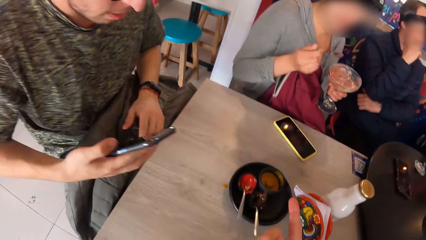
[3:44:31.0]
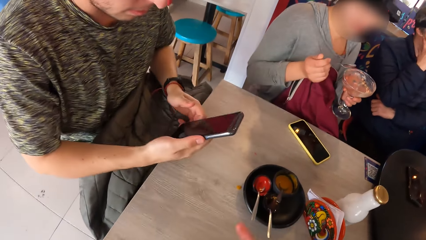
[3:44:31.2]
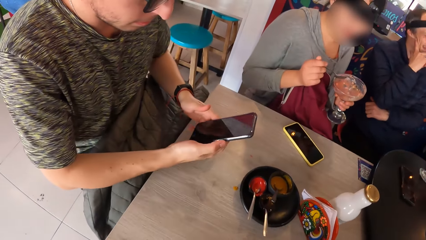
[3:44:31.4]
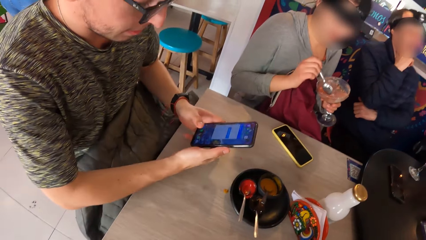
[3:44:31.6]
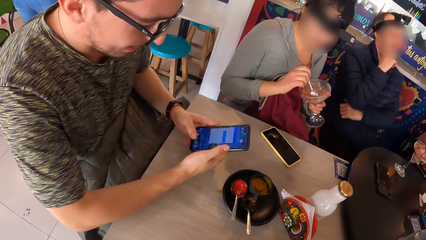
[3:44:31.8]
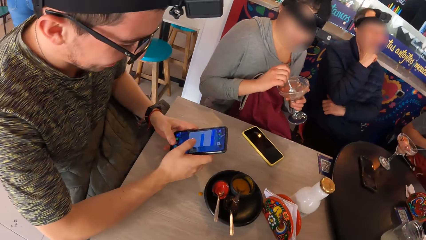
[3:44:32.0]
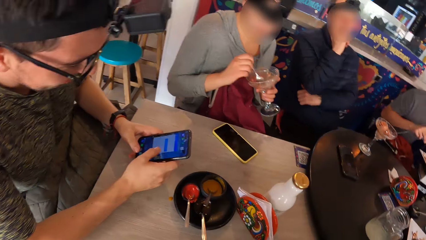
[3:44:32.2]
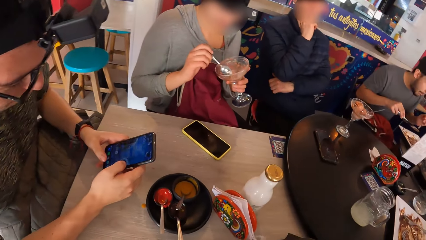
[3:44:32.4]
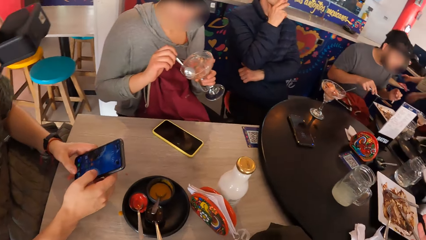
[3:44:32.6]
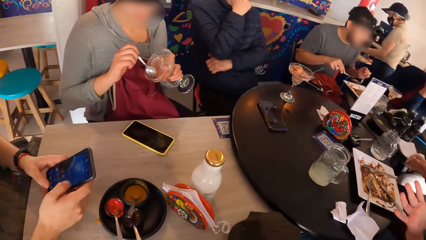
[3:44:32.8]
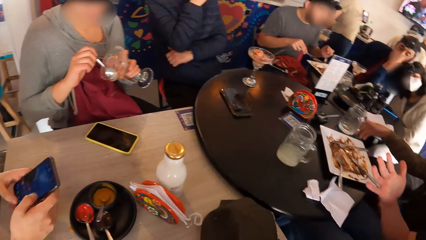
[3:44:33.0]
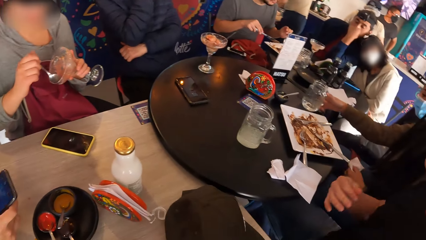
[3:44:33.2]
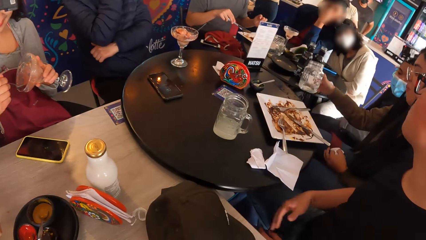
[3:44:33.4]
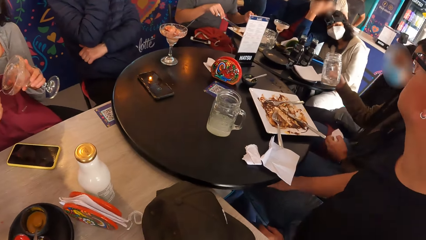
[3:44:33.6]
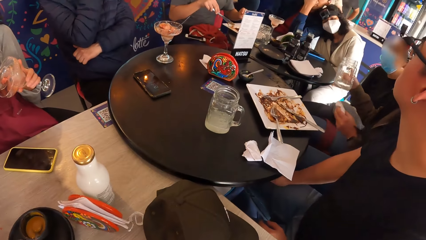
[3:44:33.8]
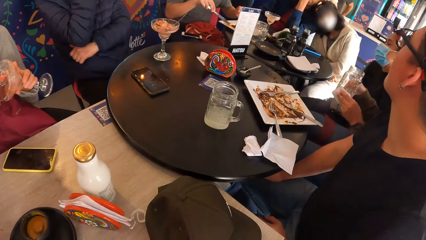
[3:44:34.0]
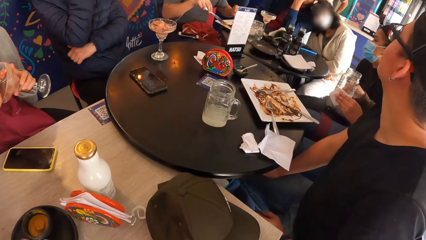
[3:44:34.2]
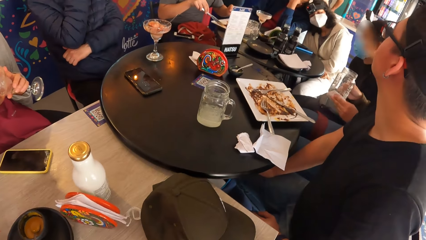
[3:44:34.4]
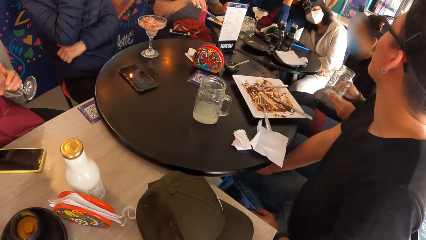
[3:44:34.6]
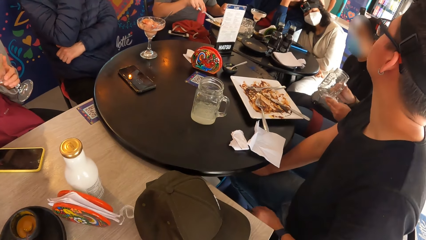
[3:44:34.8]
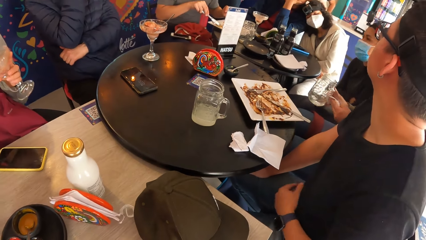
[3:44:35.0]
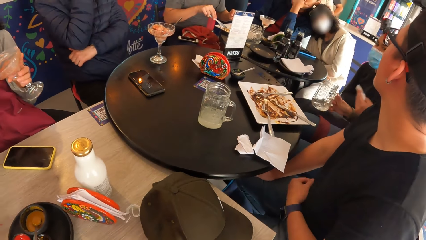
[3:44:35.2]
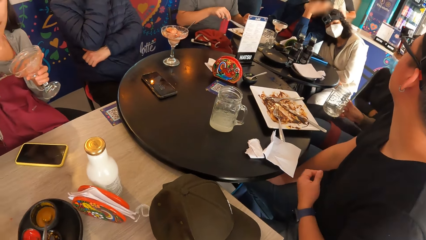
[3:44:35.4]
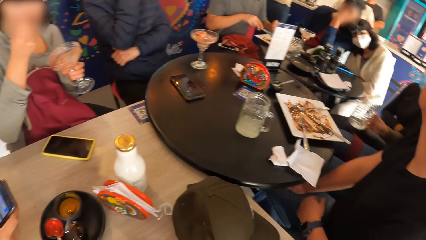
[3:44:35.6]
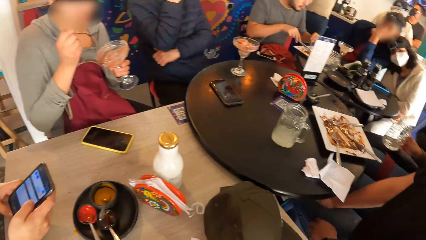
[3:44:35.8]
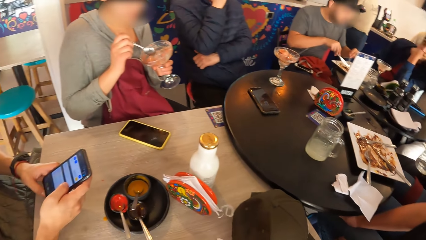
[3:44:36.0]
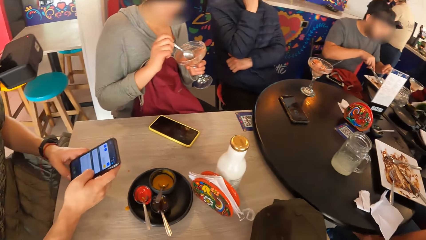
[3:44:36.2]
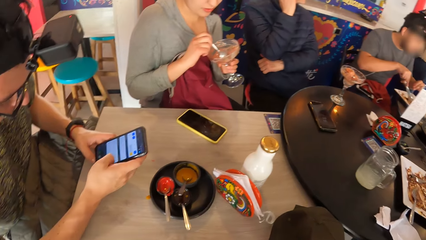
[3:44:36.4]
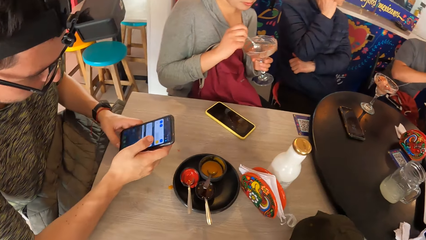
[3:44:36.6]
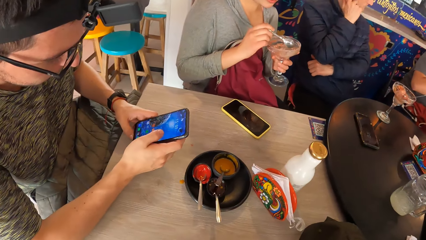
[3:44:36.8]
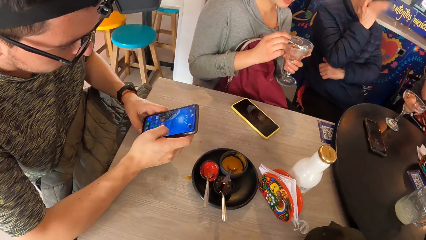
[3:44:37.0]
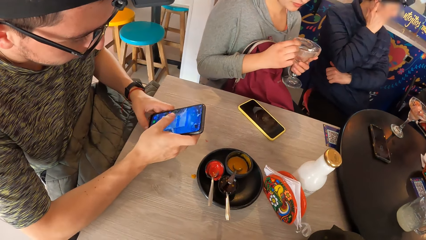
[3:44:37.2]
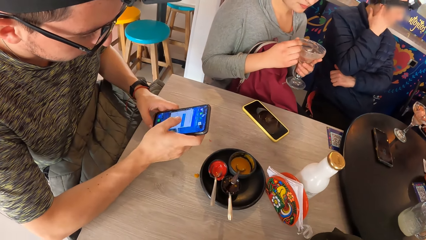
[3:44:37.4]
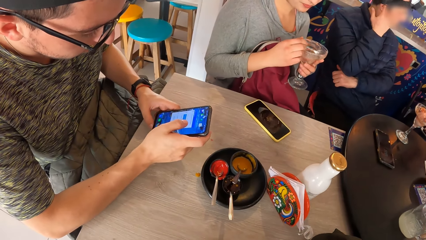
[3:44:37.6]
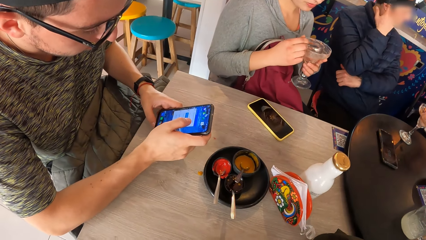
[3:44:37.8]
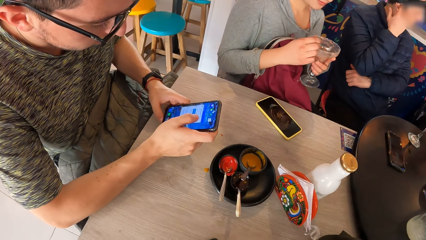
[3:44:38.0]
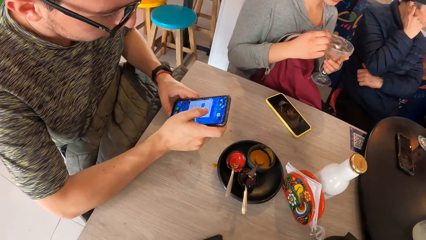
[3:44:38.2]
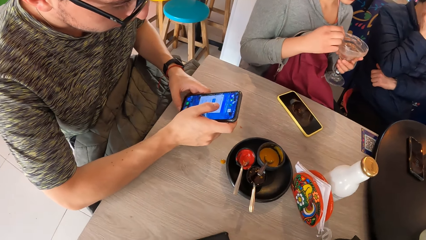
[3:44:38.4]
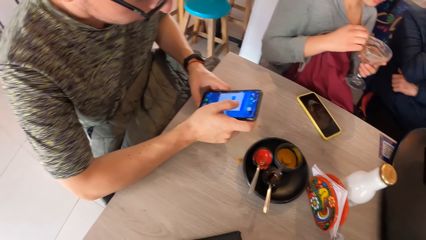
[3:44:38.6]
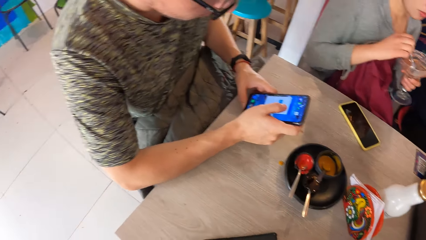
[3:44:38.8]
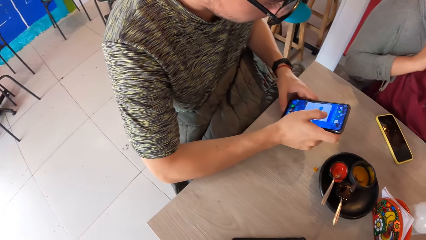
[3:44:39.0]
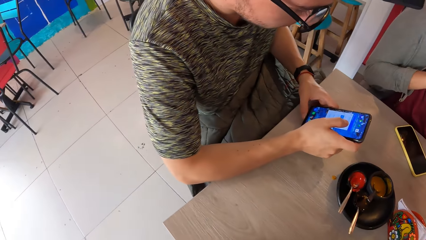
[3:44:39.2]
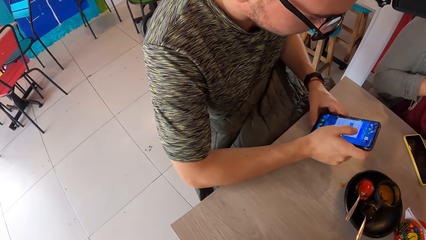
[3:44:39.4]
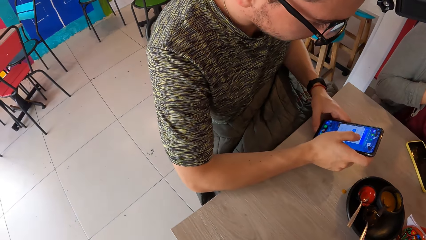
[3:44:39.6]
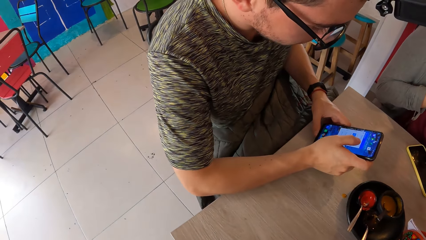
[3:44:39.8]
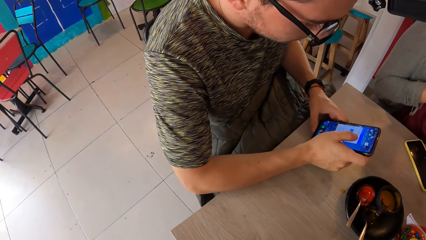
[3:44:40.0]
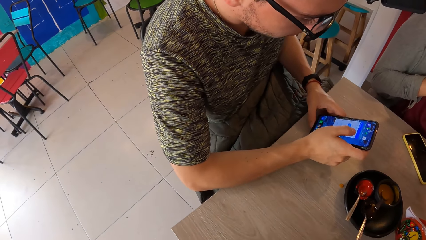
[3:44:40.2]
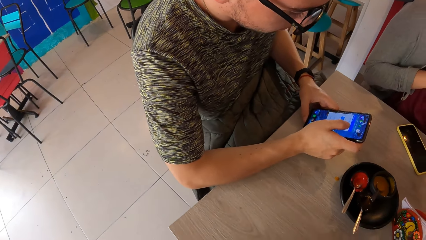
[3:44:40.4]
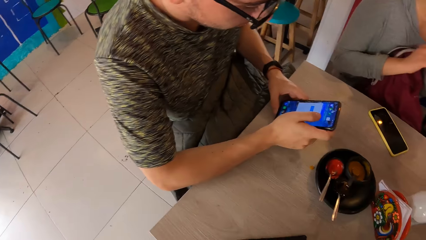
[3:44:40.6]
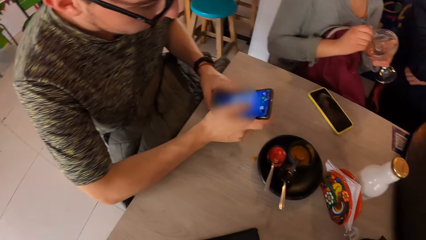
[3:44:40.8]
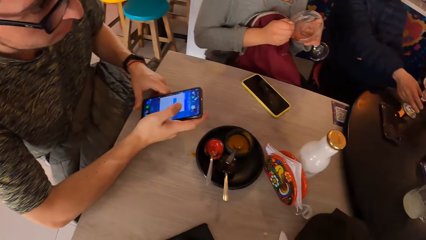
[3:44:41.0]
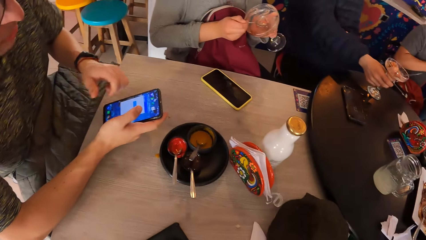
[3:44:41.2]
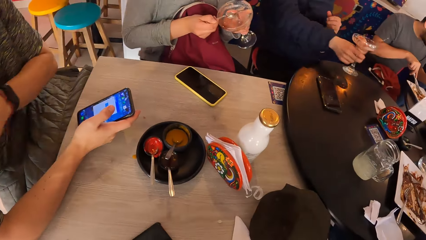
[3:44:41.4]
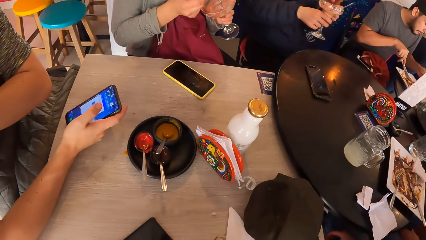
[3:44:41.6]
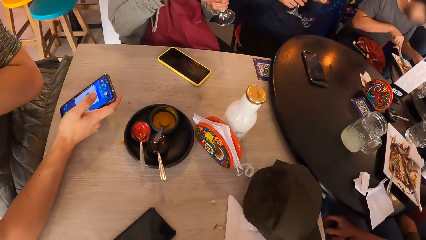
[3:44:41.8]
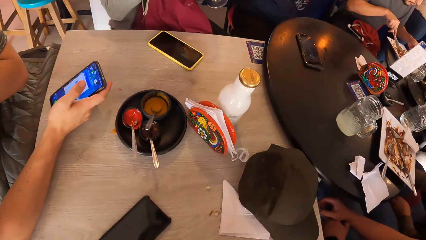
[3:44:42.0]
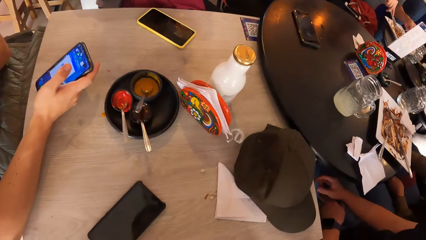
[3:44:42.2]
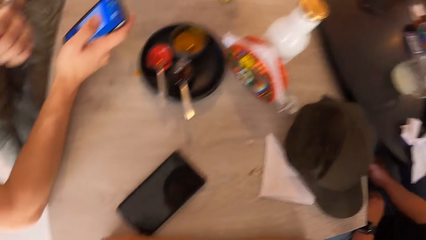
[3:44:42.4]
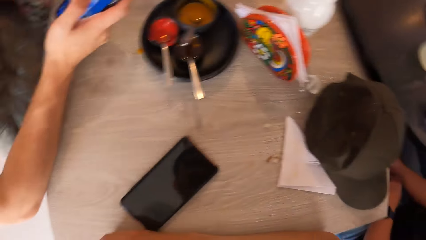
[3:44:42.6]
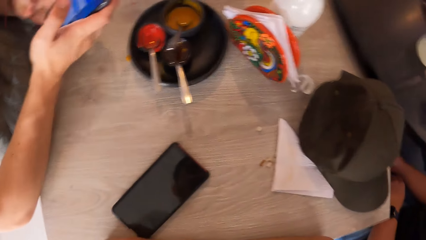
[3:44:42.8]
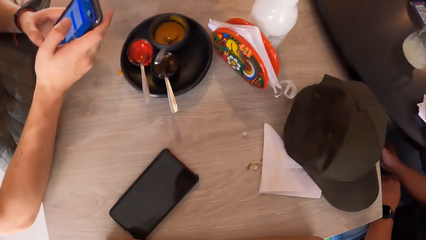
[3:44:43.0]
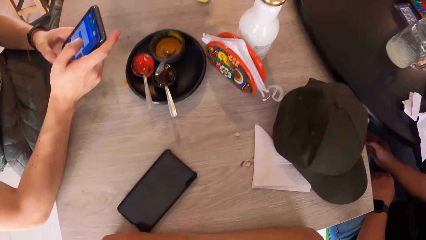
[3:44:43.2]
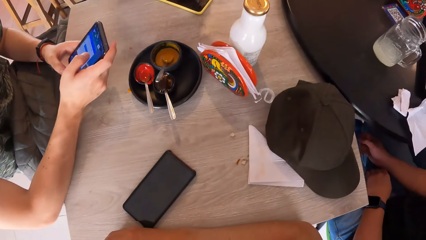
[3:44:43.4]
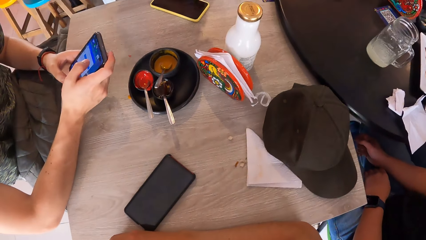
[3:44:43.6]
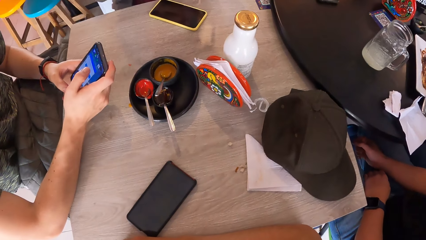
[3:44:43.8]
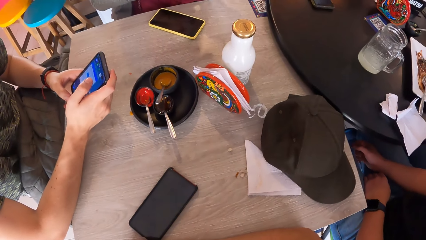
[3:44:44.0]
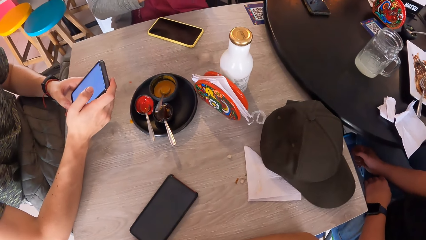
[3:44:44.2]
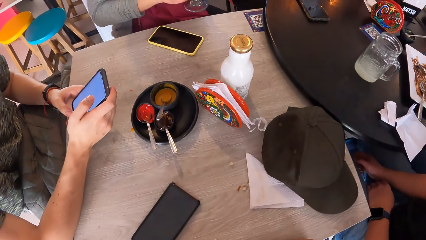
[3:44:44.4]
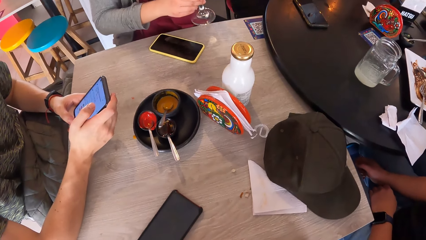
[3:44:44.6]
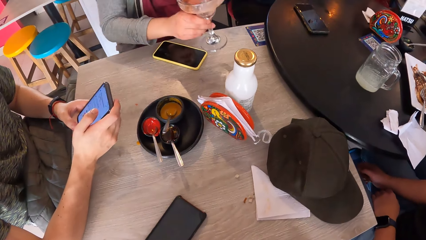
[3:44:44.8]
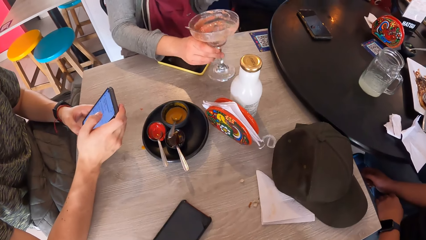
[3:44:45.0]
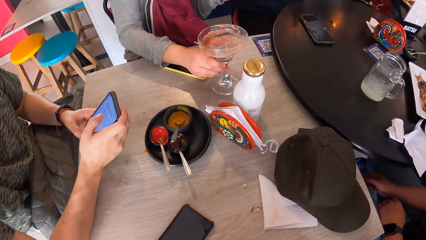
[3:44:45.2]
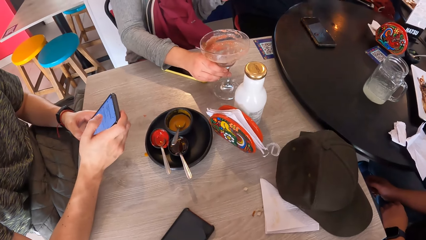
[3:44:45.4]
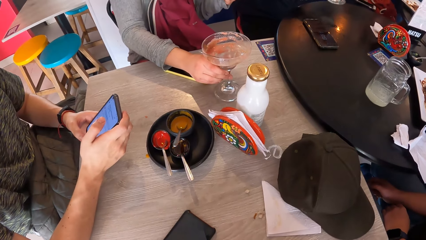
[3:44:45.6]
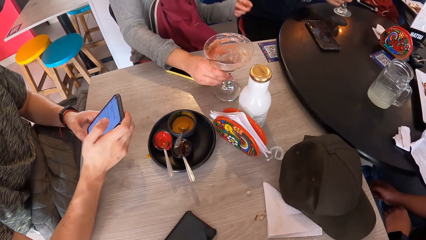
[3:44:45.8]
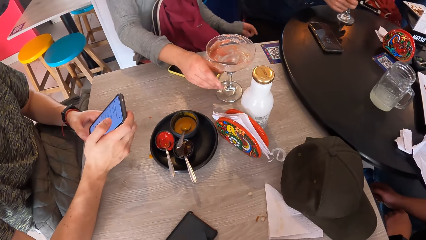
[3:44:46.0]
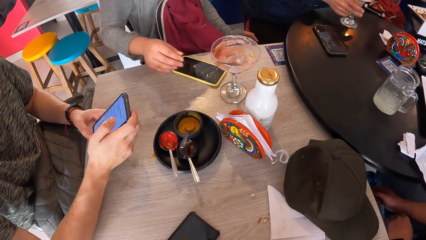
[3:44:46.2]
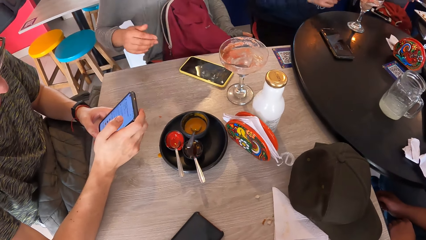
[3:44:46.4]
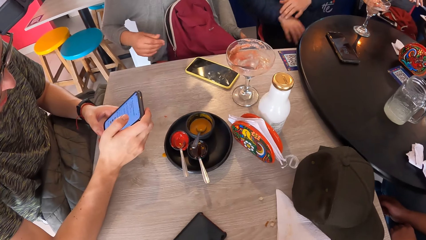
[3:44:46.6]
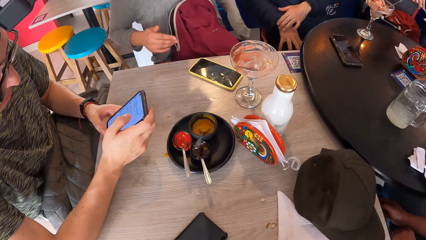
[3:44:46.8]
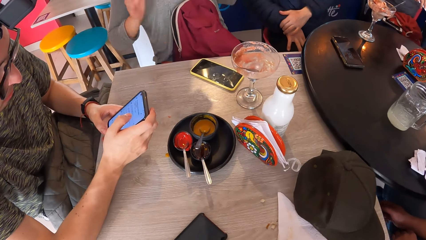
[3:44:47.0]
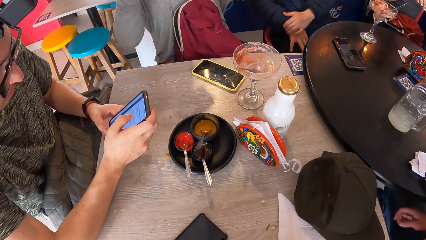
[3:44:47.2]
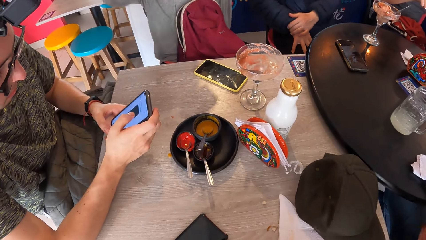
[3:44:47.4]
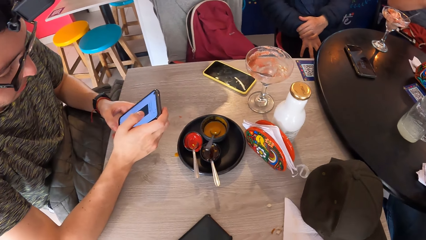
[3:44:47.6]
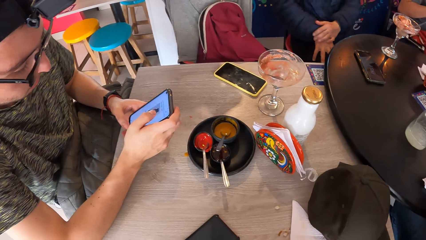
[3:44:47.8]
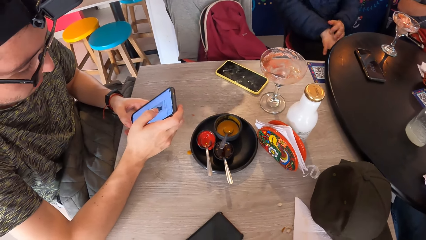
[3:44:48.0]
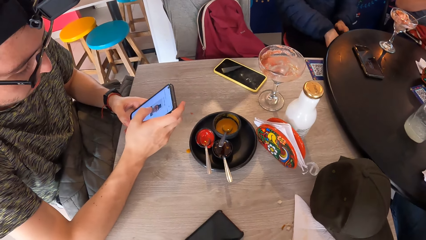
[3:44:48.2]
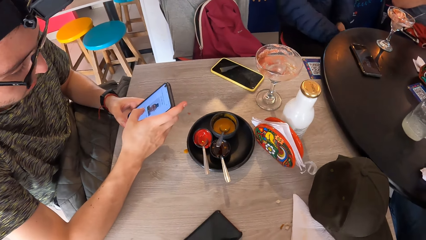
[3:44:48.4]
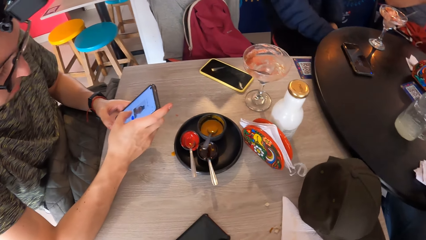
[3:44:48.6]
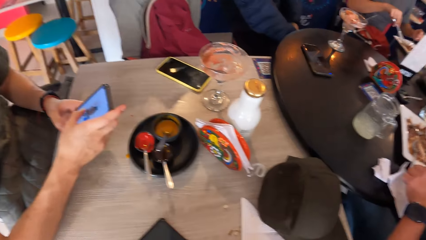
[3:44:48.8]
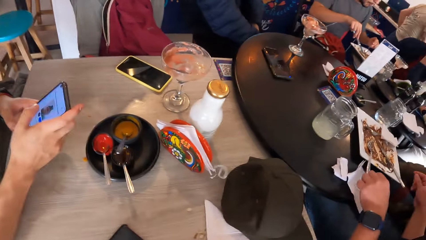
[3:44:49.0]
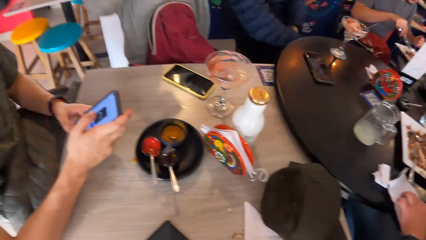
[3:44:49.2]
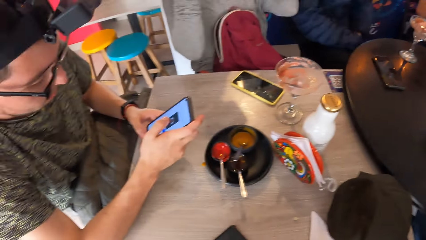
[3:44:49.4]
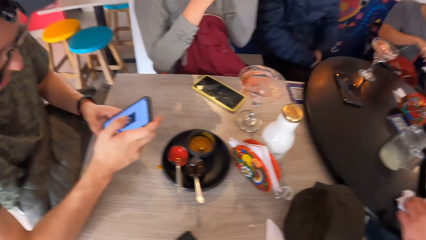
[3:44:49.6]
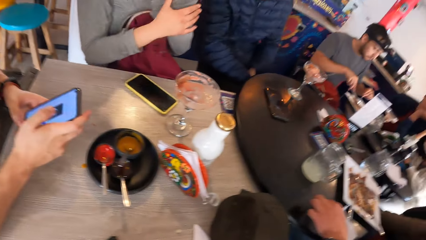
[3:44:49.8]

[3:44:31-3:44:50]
A man operates his phone with both hands. The camera wearer looks around. The man operates the phone. A woman drops the cup on the table with her left hand. The woman moves hands.
